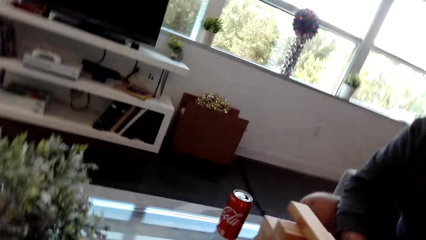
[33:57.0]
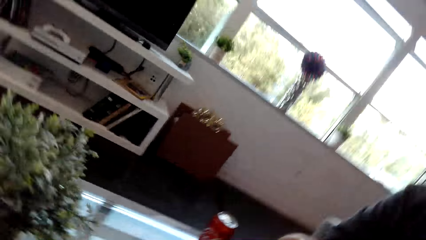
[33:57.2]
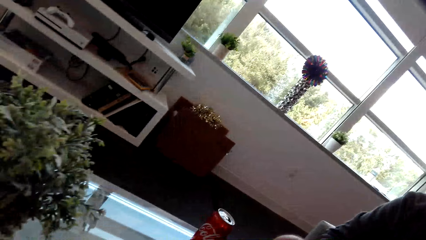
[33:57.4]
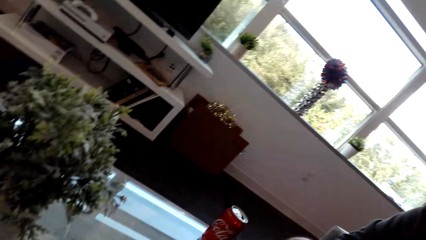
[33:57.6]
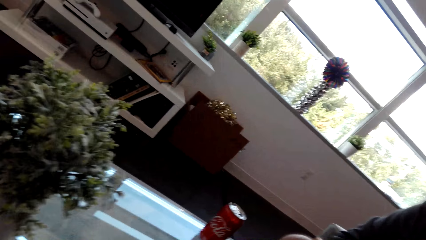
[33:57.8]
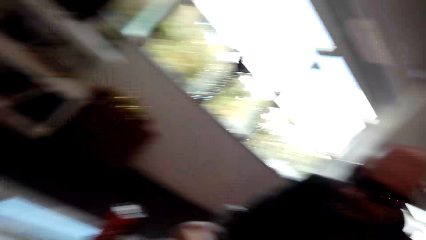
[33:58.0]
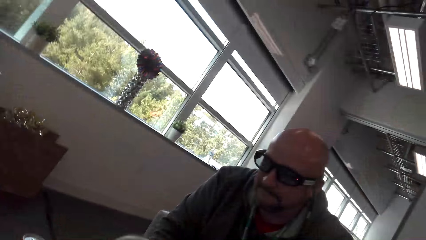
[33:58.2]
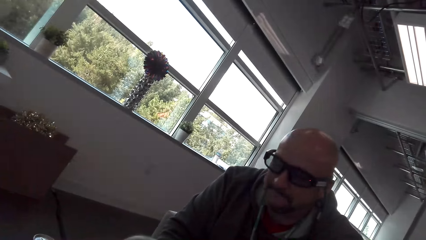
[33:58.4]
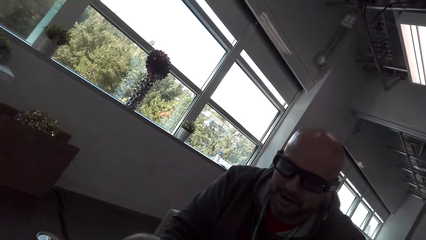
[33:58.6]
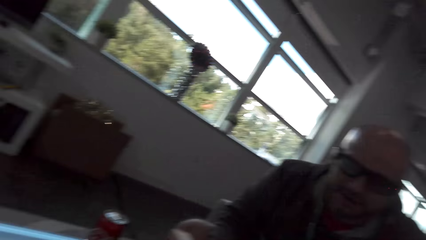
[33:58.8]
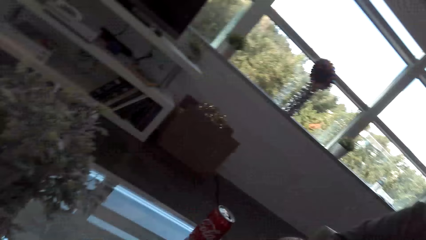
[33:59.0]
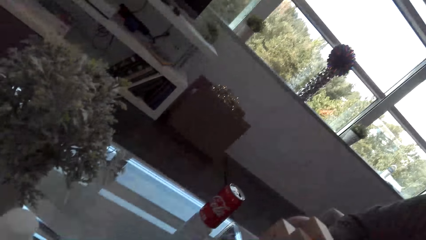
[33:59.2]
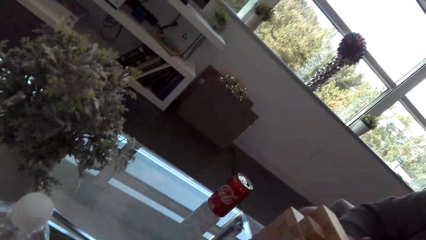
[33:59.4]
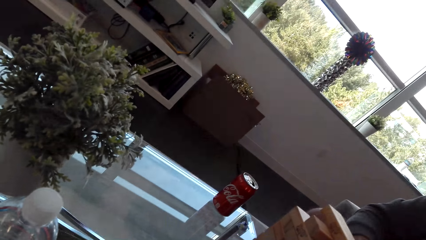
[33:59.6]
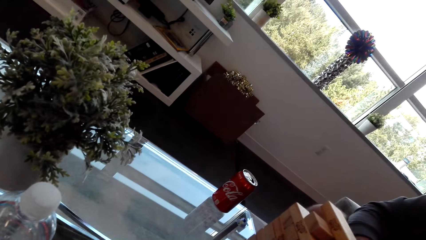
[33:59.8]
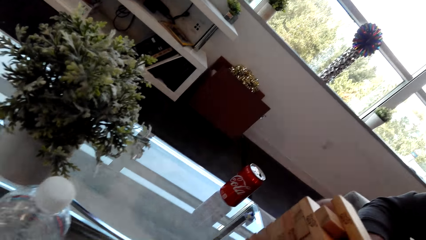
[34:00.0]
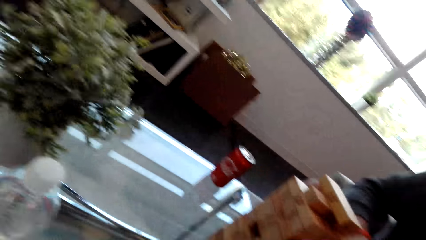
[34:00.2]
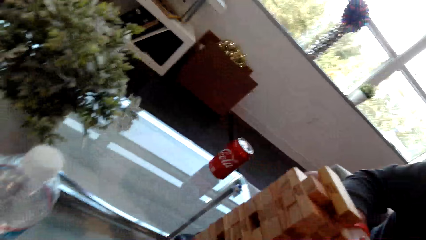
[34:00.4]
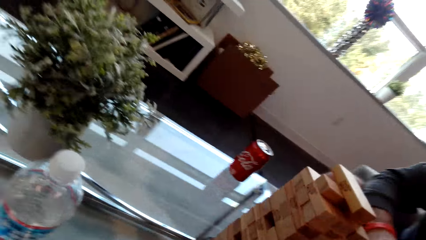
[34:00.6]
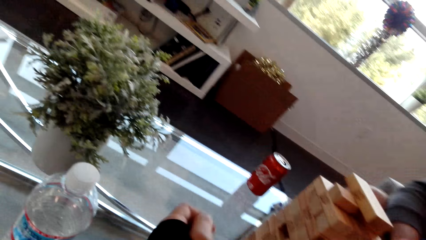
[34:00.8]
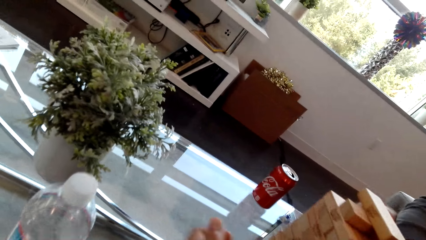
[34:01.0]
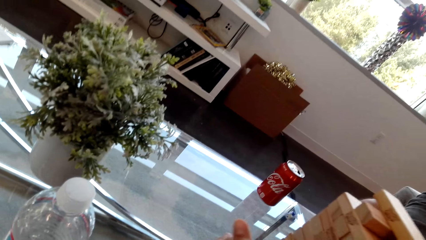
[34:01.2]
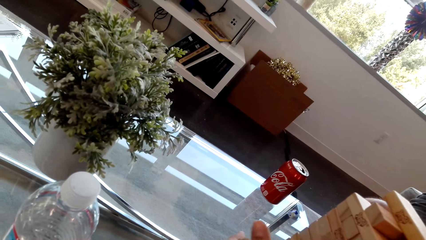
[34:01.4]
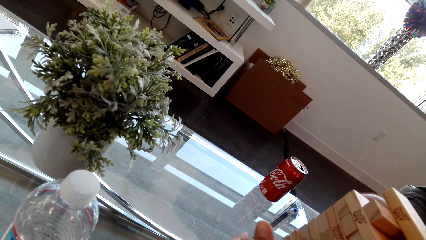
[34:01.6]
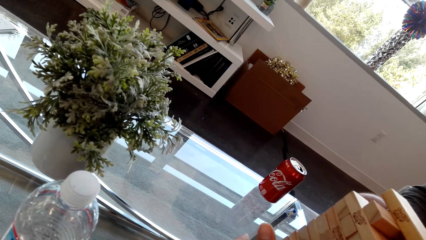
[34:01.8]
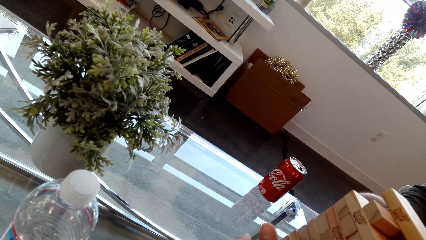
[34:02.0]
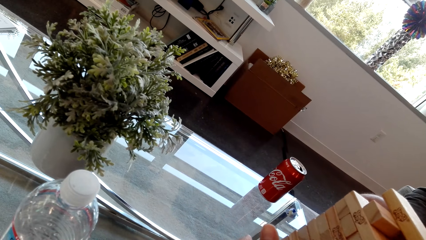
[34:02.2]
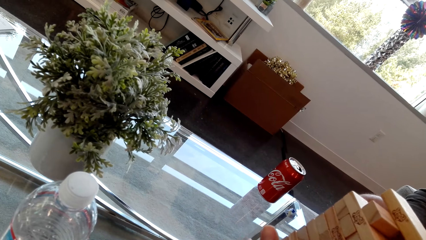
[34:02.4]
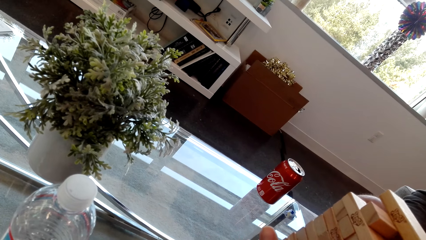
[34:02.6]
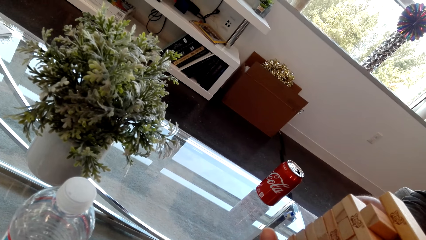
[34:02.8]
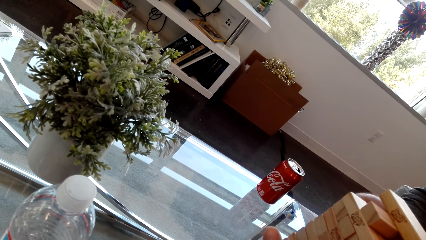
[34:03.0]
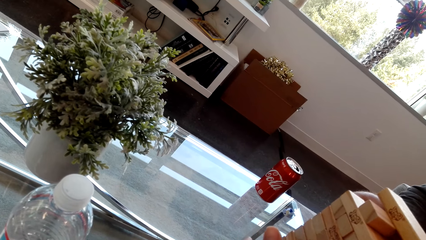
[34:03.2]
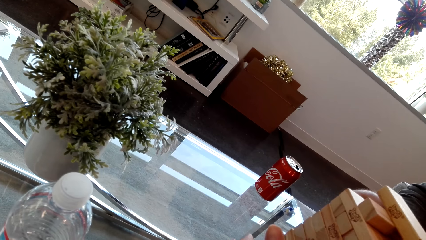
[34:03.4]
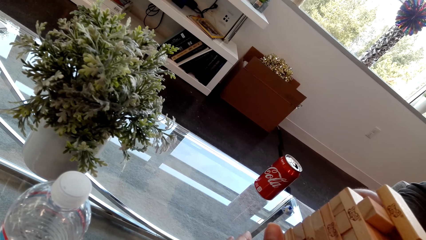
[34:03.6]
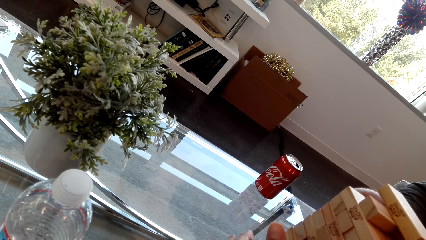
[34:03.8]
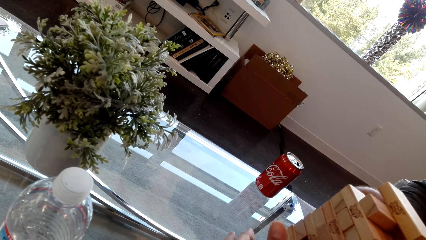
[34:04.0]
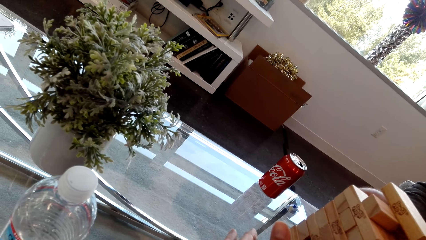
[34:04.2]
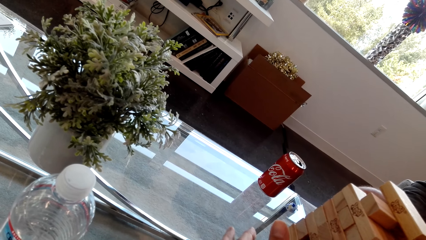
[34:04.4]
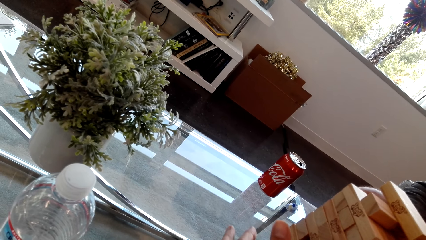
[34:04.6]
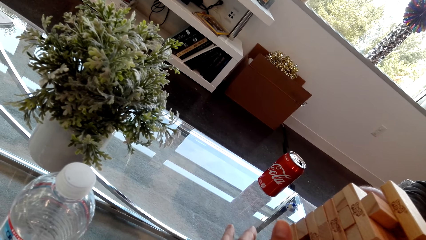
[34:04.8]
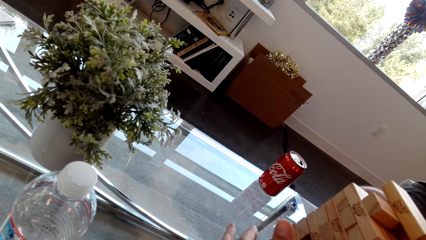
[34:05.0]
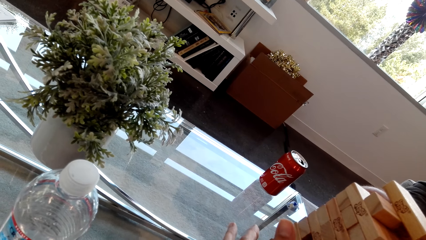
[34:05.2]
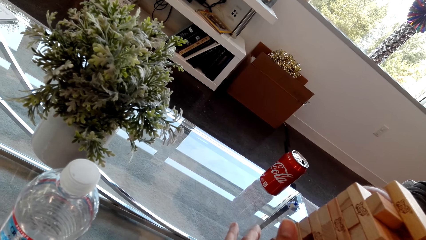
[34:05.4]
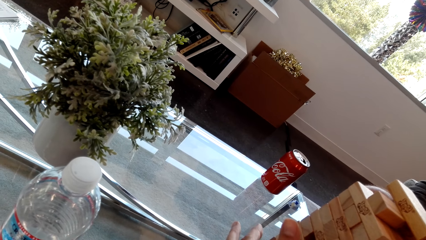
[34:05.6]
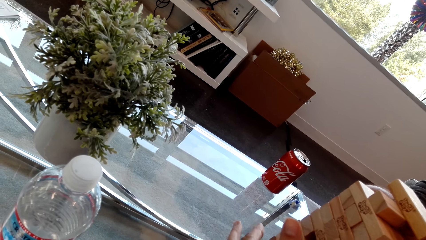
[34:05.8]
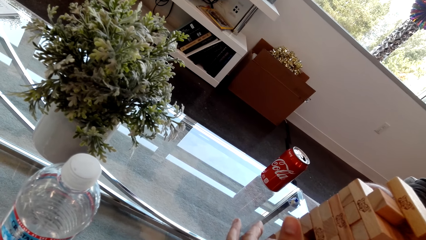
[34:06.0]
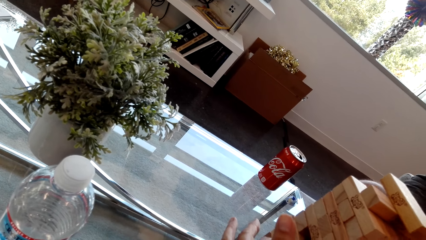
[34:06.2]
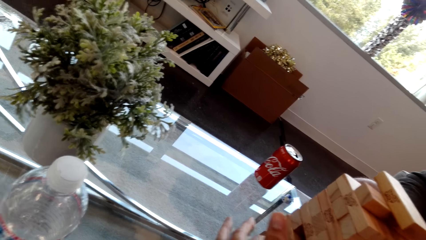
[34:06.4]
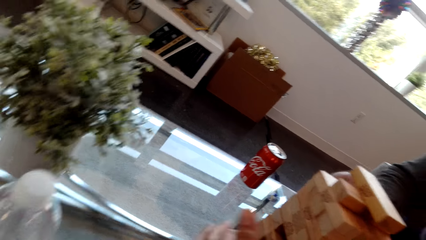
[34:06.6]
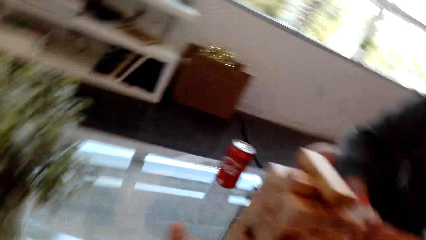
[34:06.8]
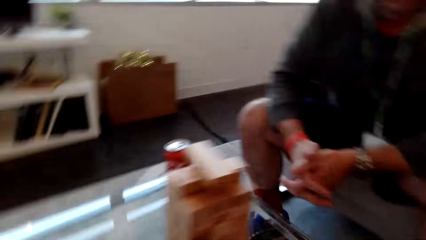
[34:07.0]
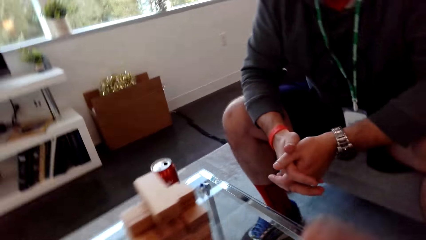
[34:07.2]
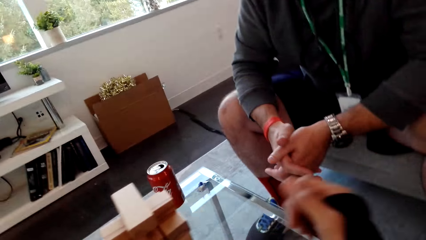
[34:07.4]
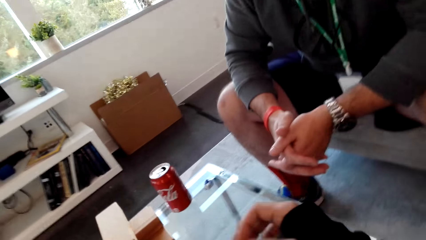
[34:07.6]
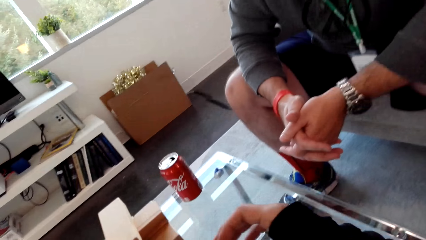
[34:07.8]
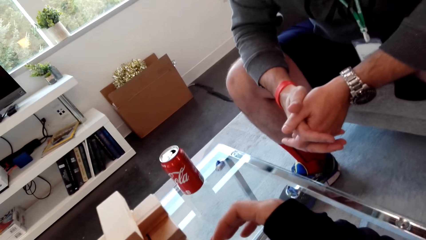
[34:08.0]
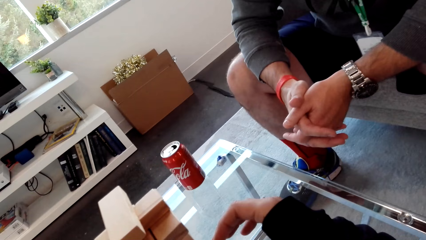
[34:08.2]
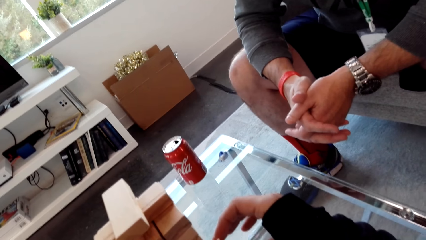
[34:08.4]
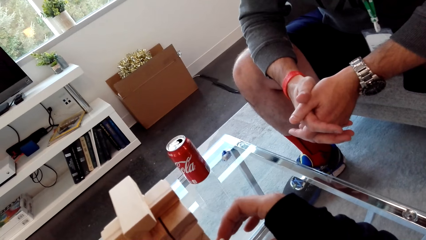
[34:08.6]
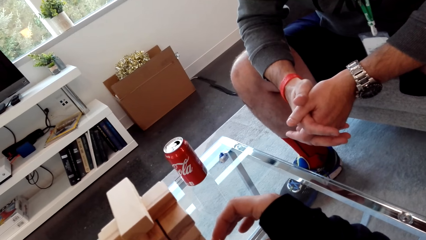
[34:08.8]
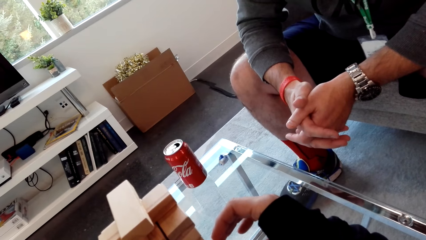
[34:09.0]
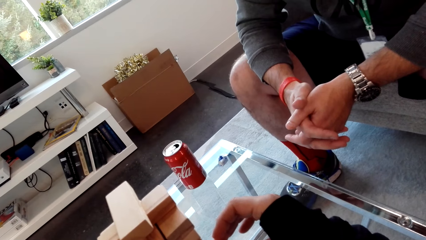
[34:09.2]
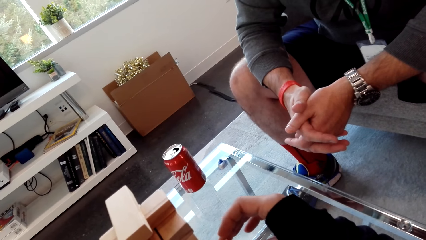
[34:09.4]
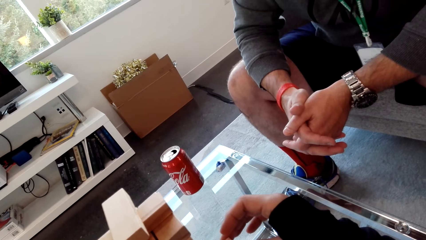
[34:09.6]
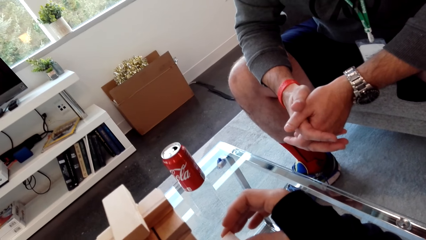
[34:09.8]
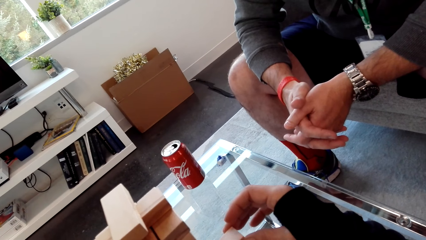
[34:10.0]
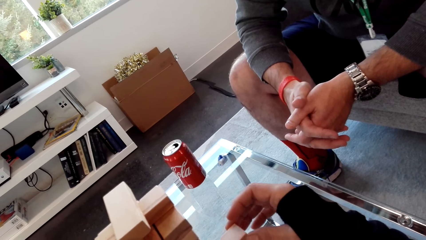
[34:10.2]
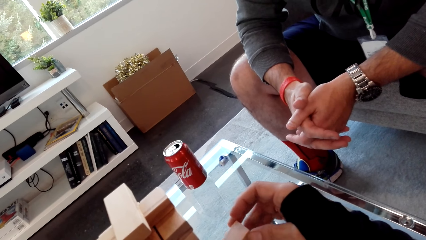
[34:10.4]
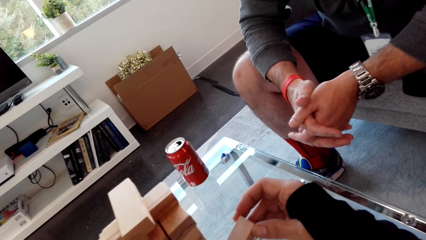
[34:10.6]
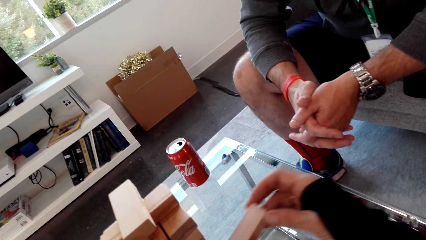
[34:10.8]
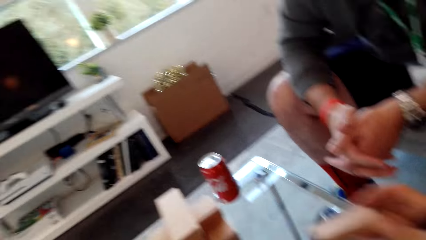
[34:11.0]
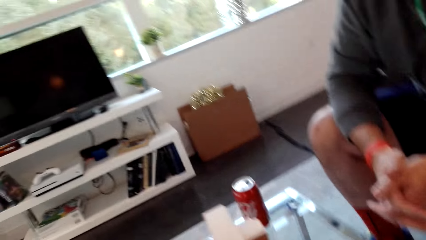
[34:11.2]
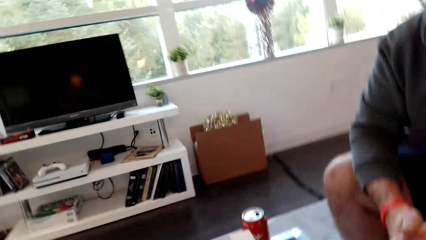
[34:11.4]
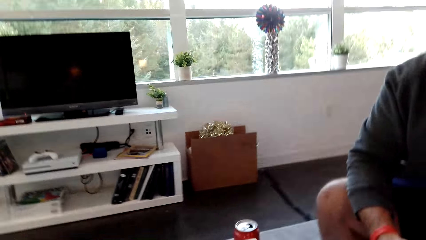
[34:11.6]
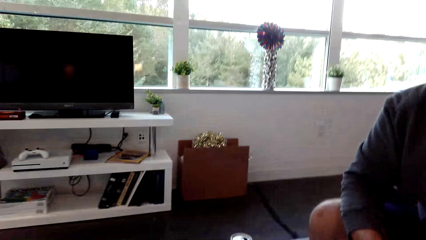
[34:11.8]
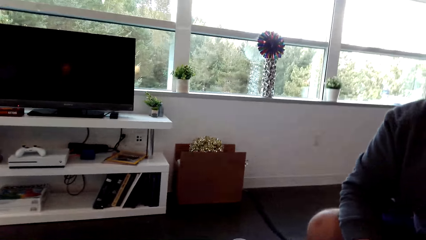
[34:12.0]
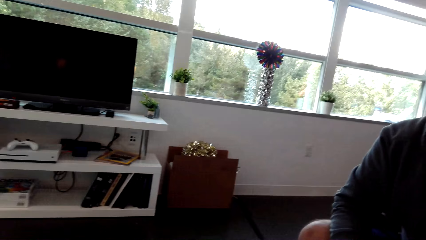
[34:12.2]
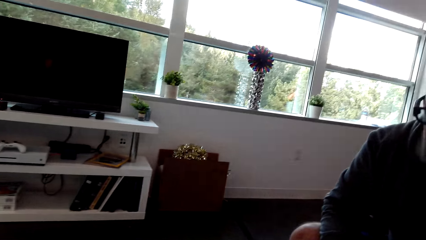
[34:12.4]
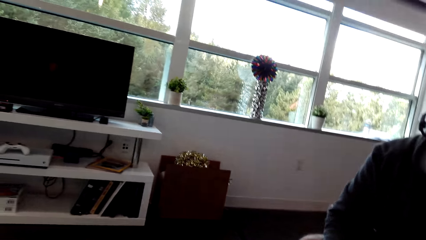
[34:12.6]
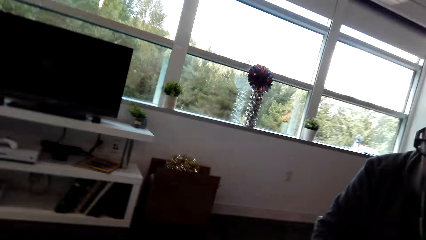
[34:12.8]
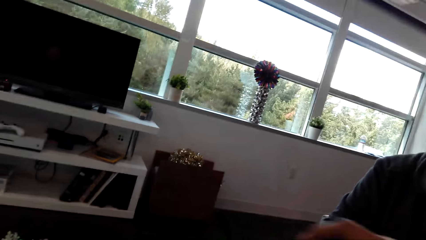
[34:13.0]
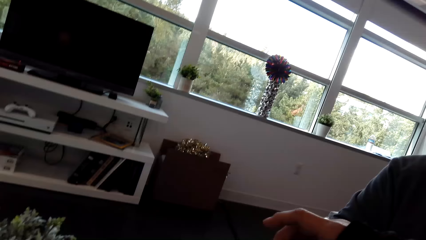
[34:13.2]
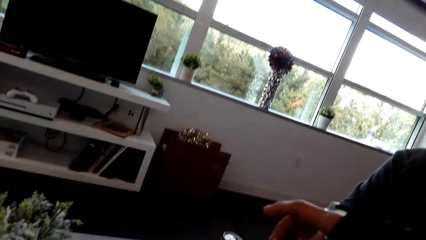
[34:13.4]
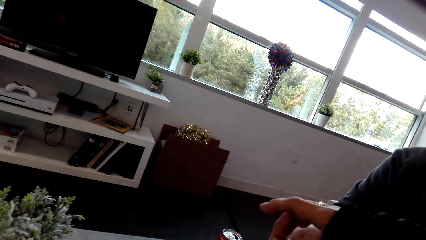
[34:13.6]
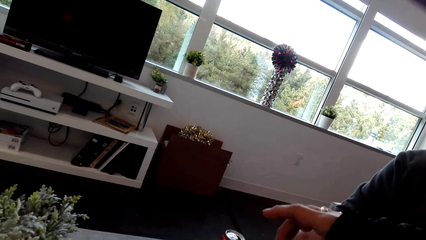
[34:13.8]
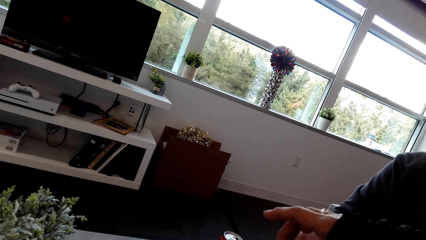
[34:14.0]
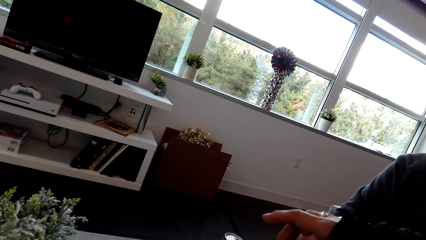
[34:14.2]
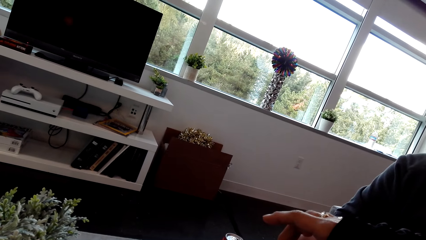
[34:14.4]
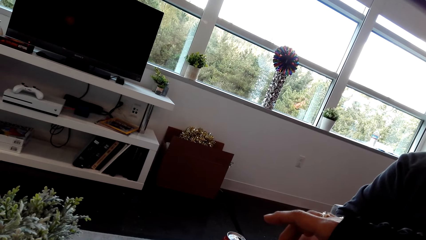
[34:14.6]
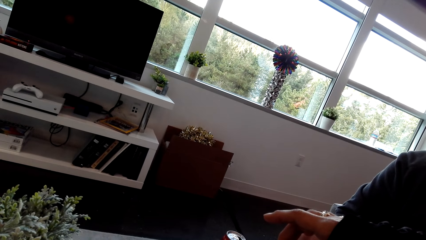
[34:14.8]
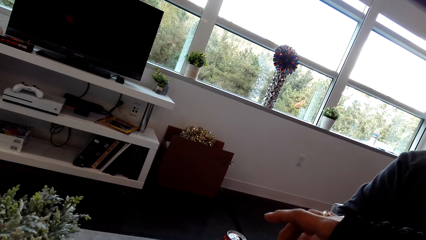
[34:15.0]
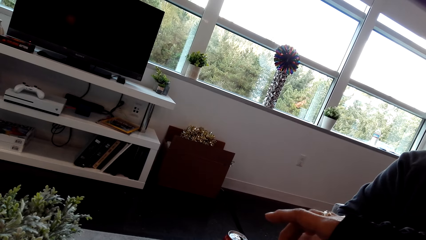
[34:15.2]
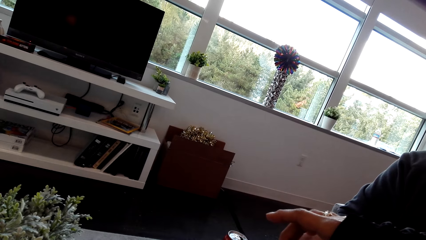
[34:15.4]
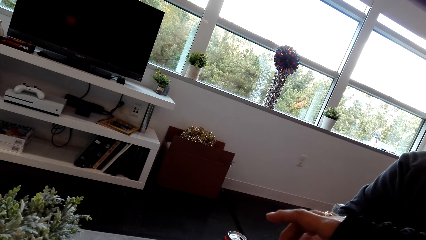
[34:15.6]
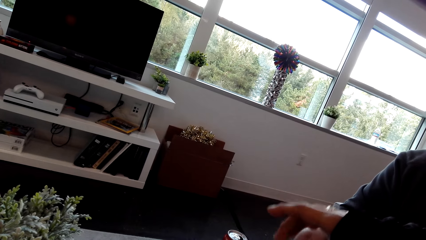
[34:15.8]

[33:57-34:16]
The camera wearer puts a hand on the blocks. They dialog with a man. They play the stacking block game. They remove a block. They put the block on top of the others.
